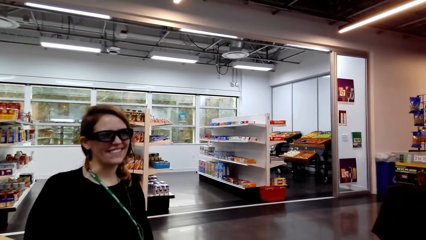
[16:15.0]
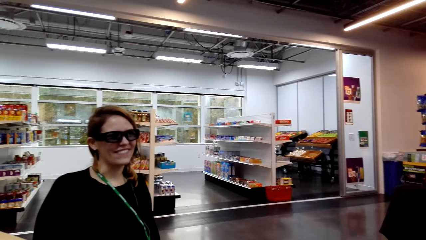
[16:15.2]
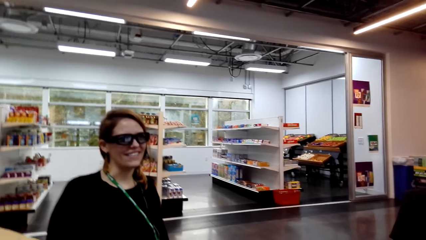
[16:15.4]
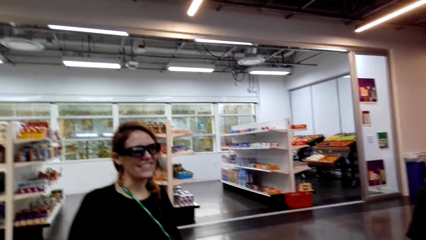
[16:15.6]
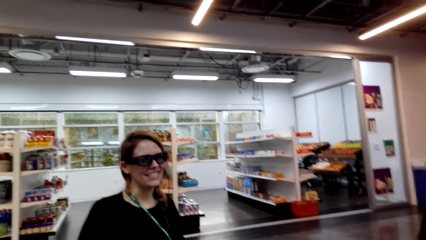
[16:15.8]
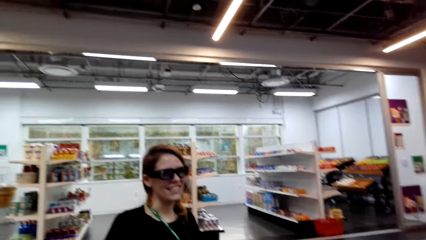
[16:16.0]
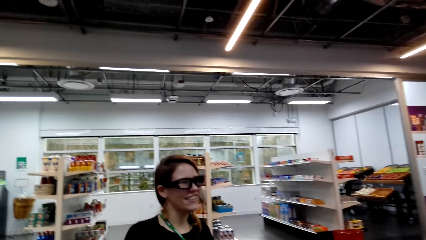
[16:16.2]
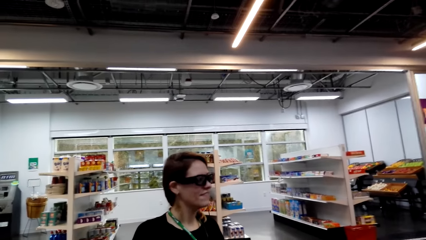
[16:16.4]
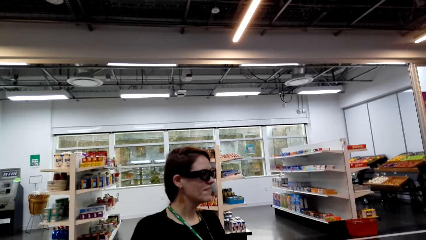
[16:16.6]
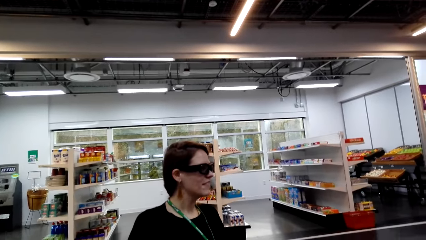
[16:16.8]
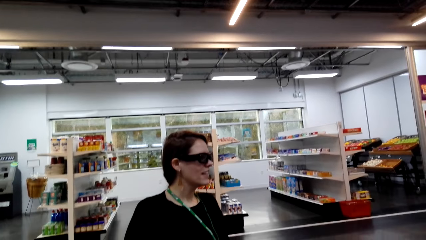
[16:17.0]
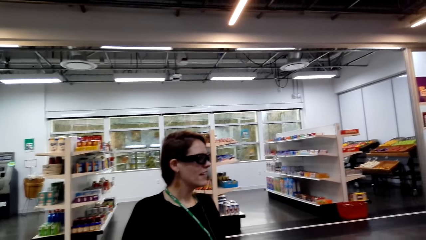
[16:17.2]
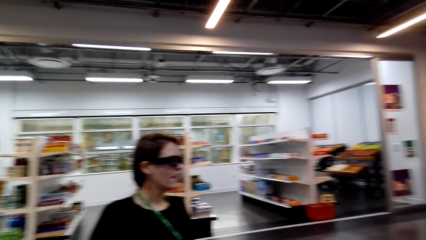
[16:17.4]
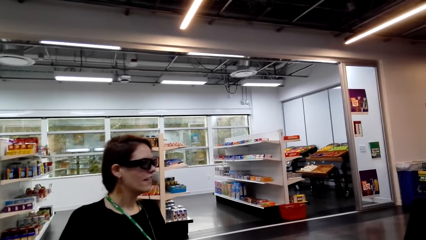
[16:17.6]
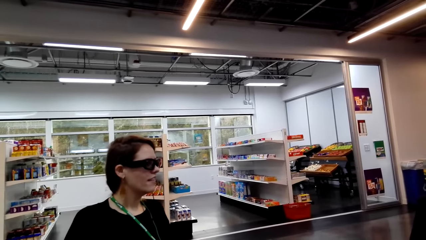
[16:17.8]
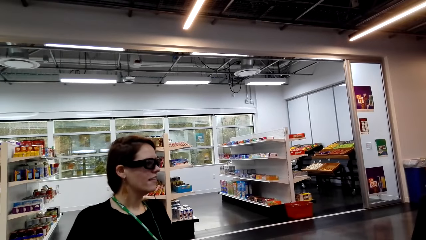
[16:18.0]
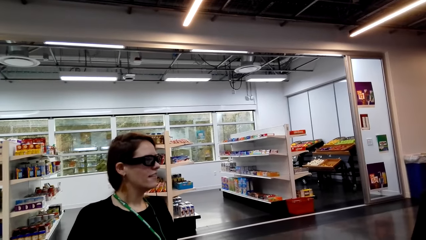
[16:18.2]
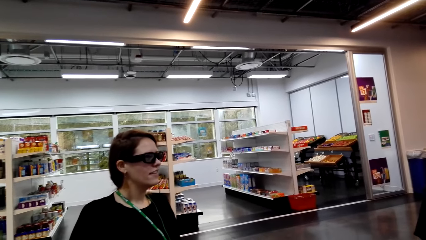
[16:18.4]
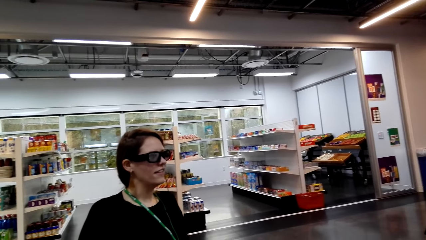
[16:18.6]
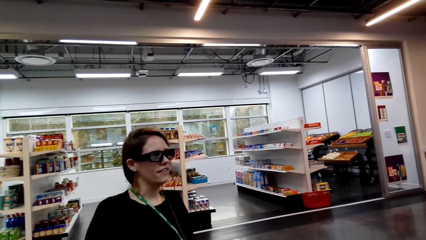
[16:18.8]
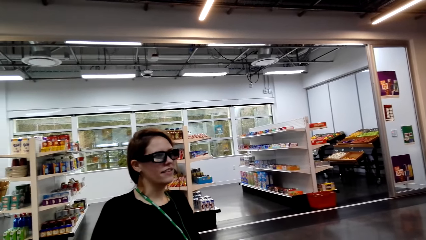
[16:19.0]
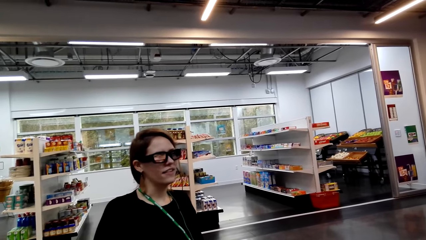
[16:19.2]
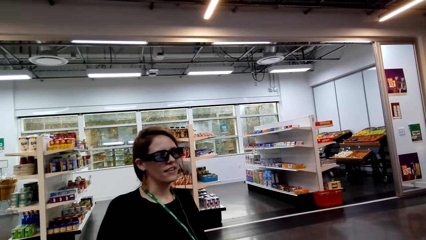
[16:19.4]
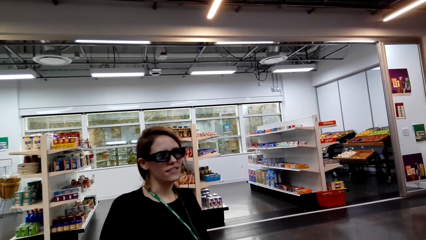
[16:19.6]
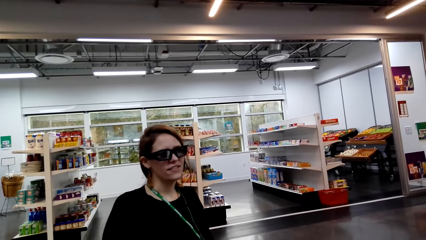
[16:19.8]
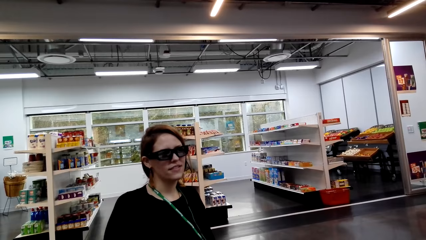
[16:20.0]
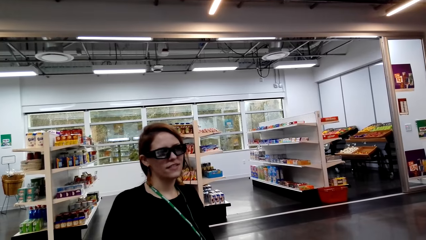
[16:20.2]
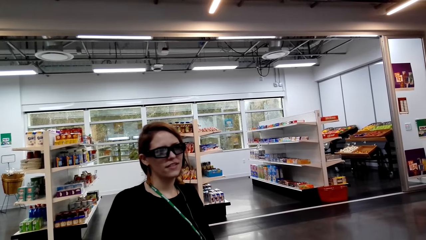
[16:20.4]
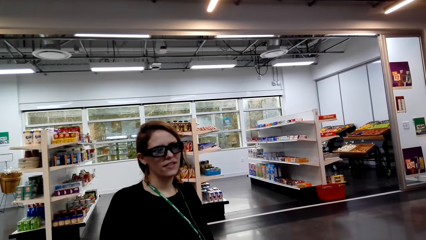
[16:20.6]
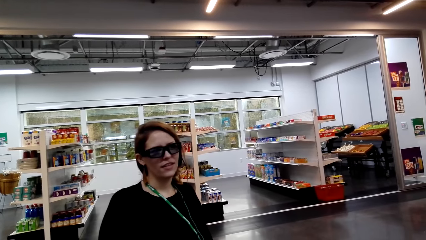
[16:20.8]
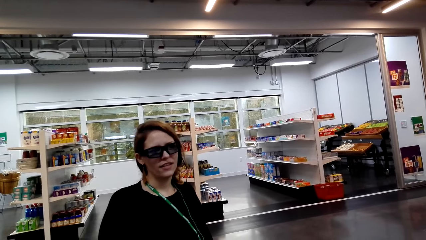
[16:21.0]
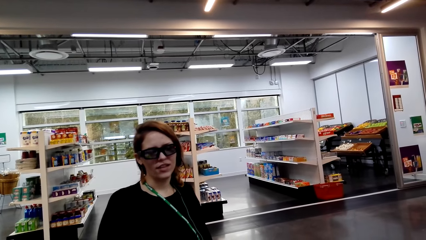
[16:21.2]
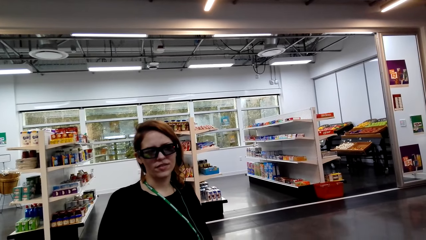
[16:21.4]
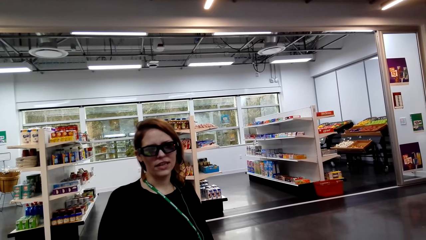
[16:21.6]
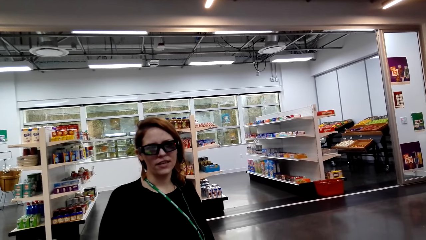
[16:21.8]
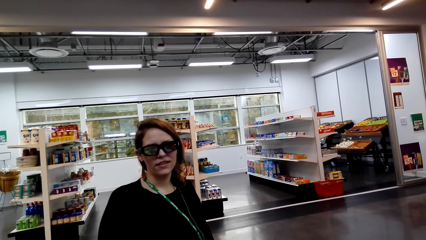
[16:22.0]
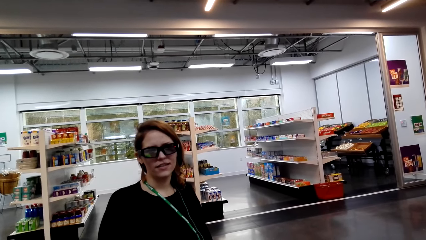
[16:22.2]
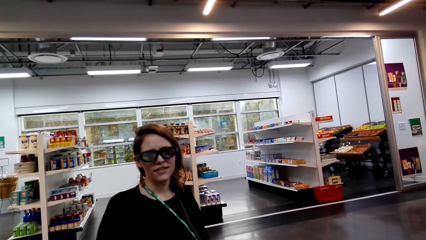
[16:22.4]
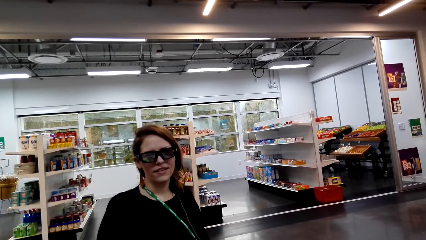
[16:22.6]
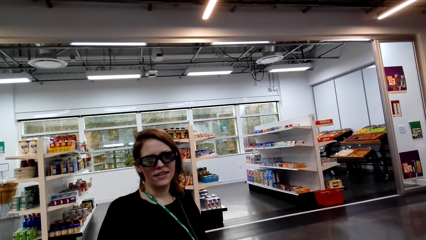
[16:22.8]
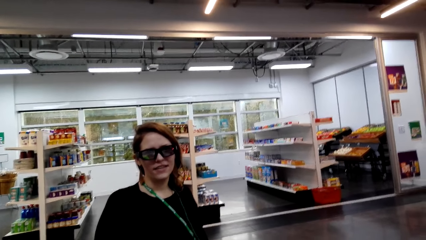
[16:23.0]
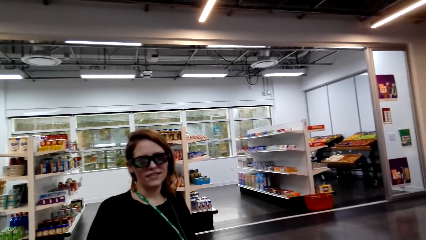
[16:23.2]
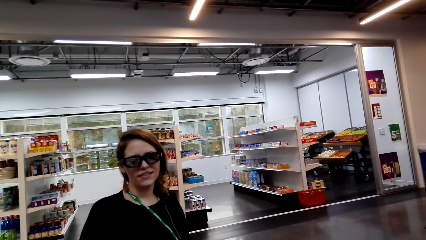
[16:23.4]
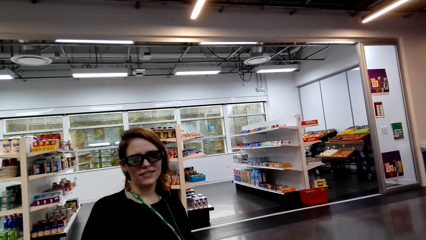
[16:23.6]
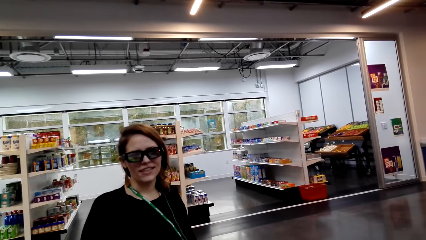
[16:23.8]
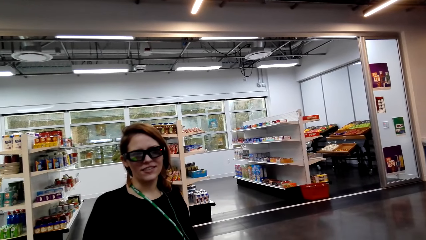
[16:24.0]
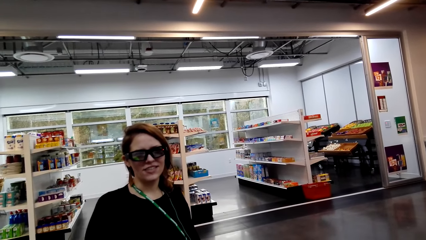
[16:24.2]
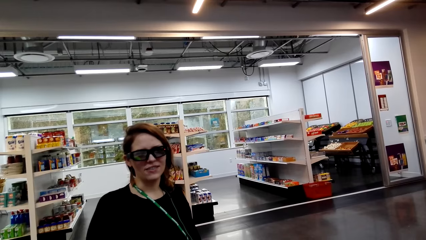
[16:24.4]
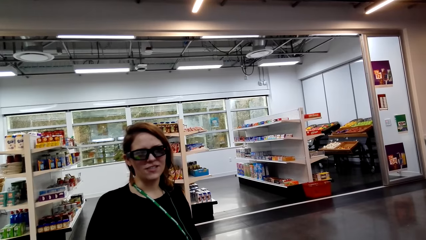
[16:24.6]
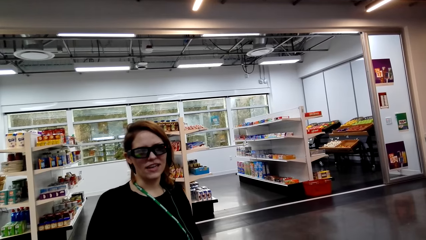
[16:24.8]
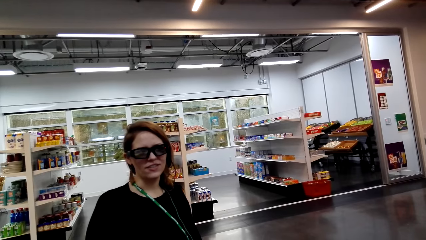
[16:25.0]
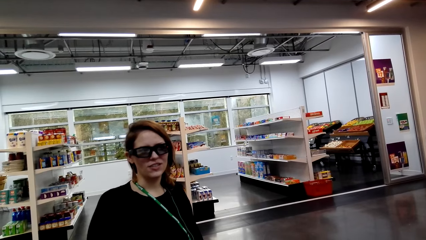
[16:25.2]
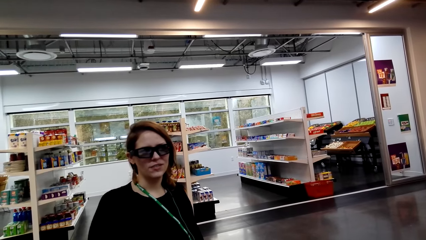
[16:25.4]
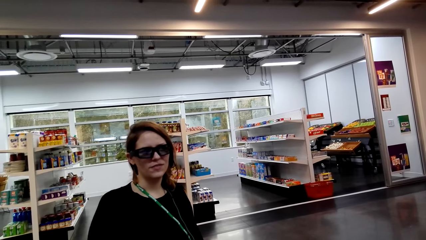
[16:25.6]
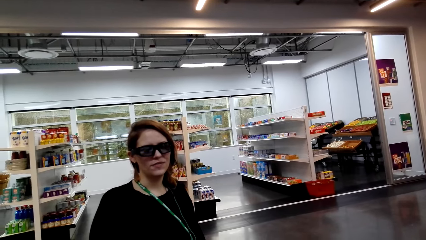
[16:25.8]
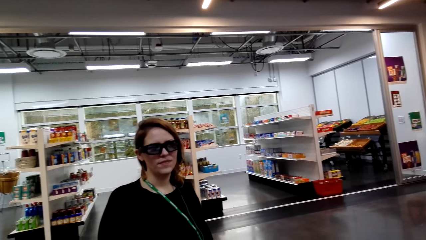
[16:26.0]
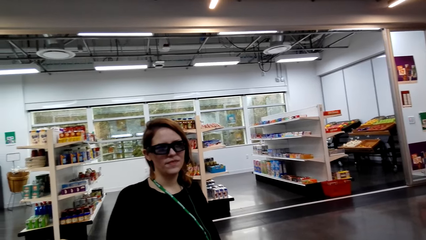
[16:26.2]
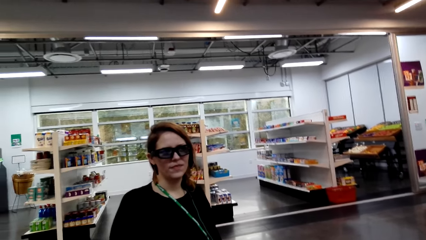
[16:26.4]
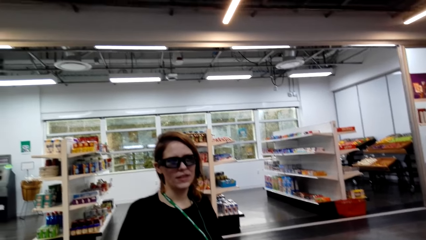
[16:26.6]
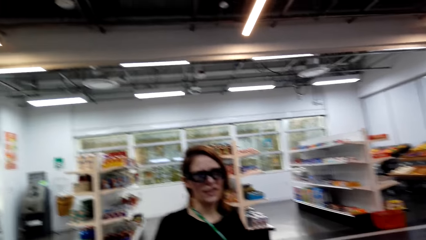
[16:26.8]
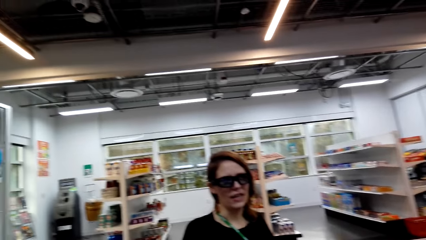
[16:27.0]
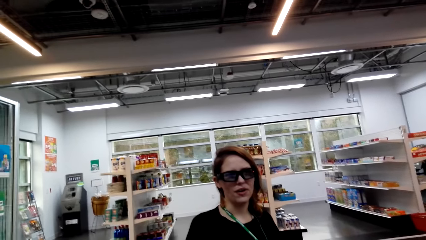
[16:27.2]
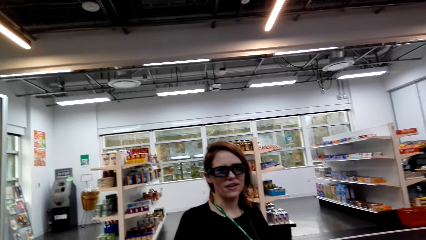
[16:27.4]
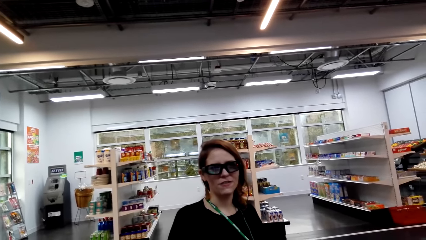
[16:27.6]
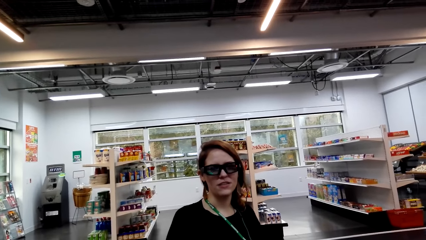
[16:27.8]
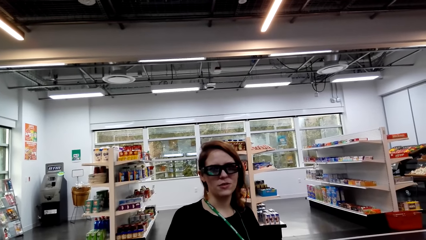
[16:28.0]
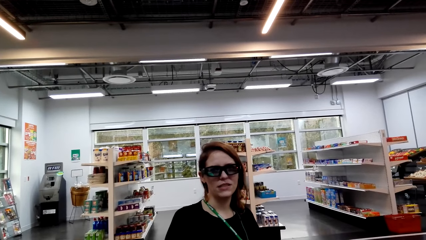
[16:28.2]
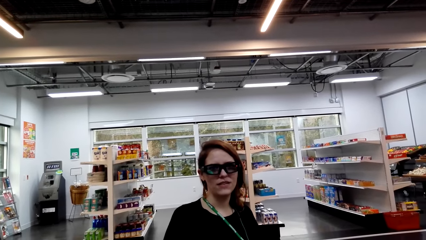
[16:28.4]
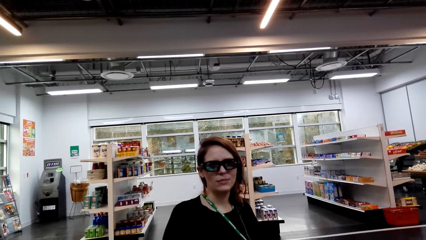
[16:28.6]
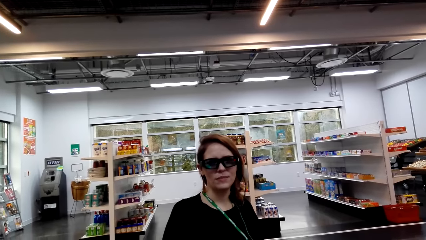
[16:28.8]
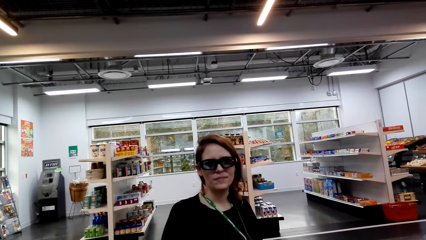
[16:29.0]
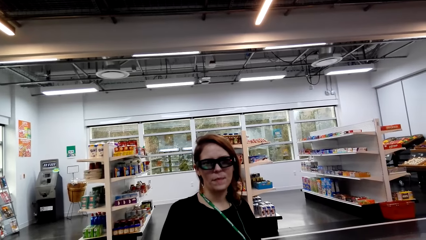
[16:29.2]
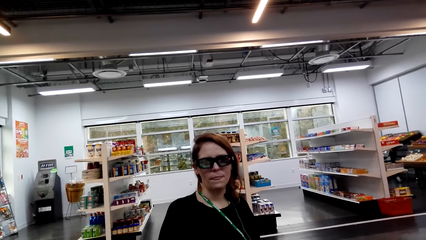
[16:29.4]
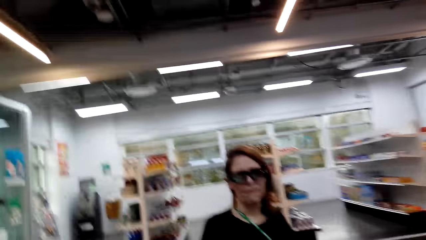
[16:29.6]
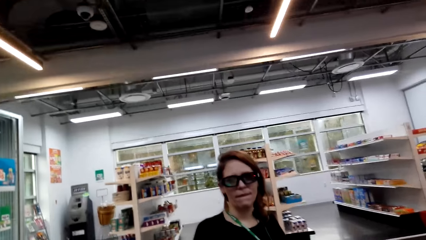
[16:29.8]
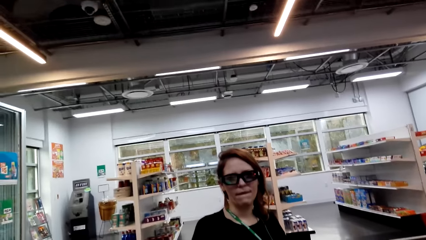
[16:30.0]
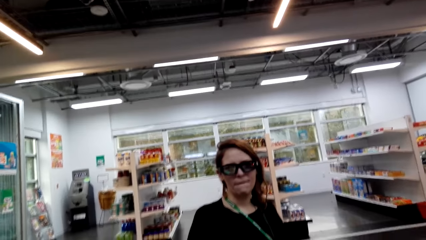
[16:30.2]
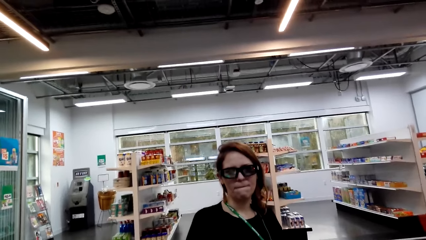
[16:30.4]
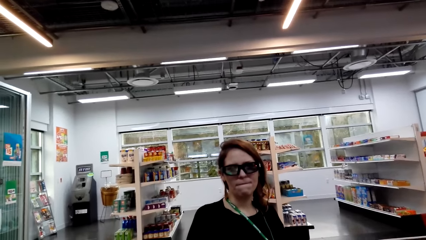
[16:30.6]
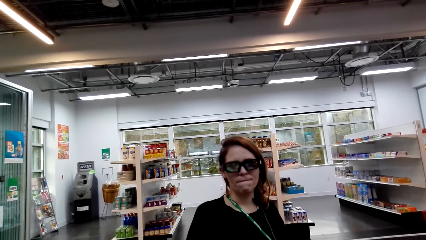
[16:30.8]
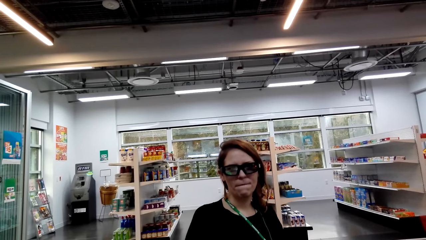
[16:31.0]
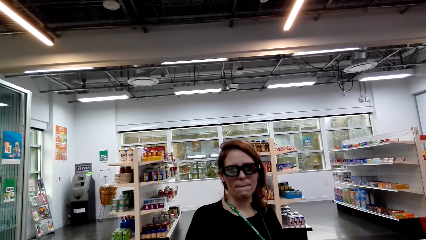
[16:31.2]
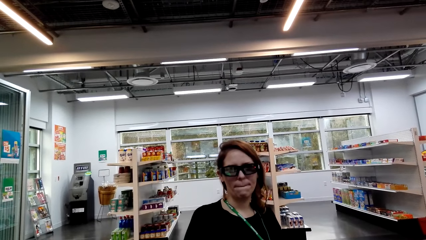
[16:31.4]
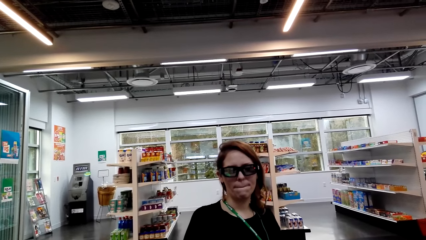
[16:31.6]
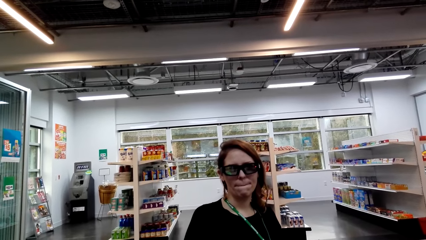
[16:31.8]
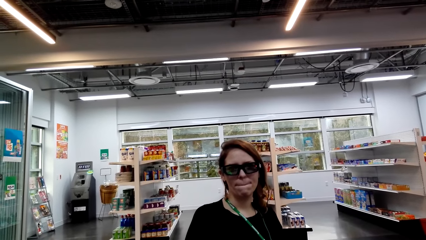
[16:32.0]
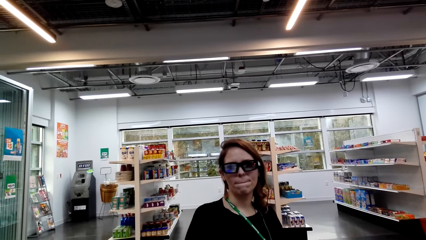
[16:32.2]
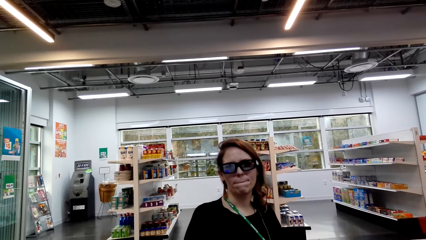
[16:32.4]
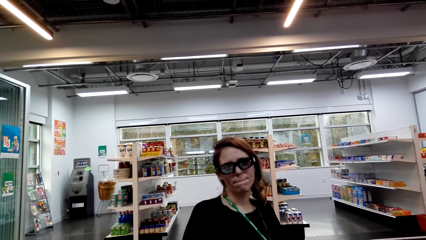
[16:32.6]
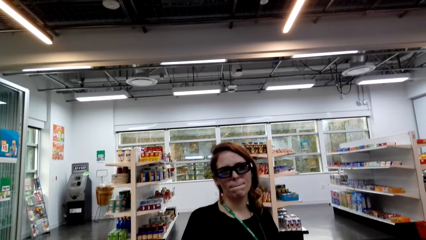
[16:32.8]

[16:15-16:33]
A lady looks around a supermarket. The camera wearer looks around the supermarket. The lady interacts with the camera wearer. The camera wearer looks around the supermarket.
